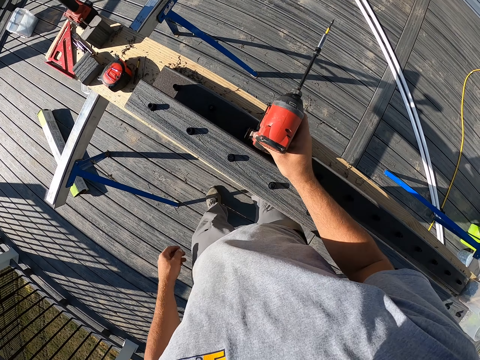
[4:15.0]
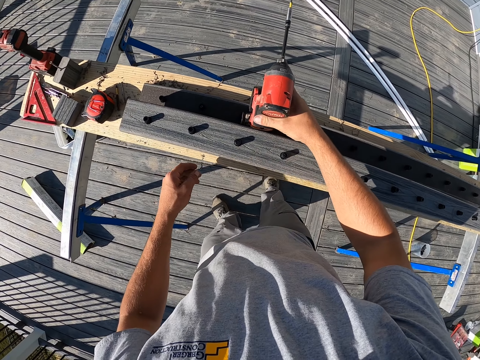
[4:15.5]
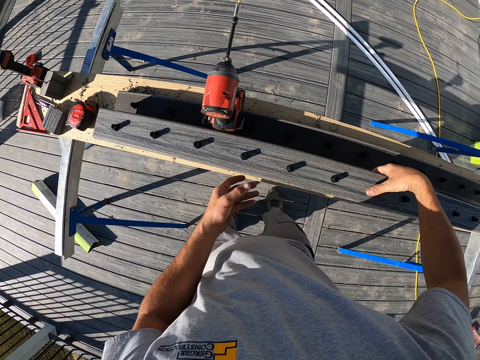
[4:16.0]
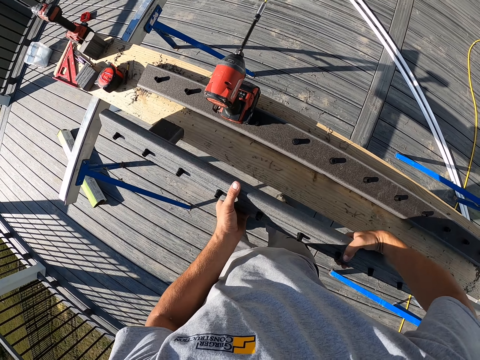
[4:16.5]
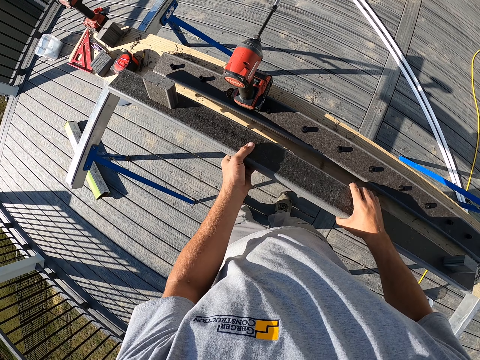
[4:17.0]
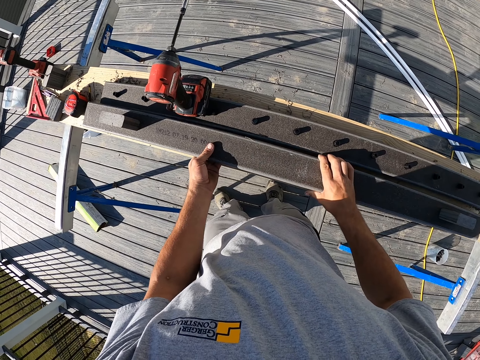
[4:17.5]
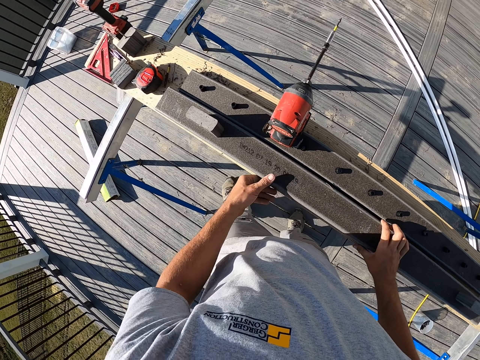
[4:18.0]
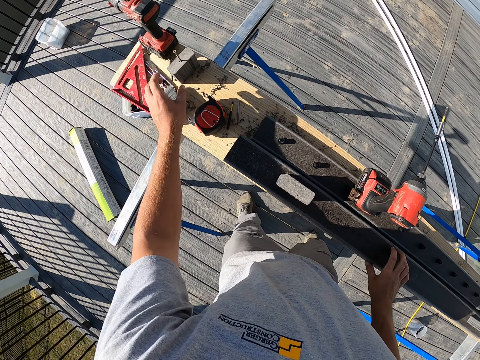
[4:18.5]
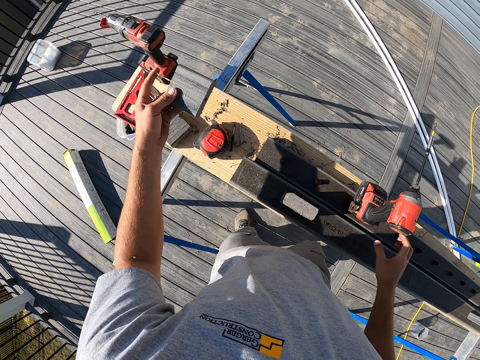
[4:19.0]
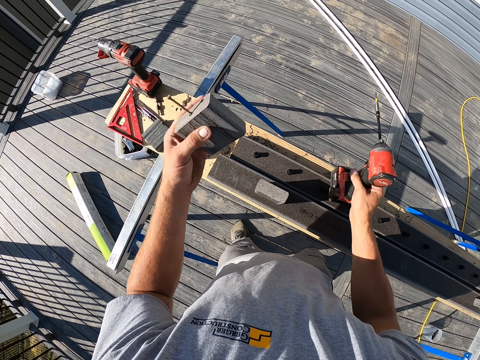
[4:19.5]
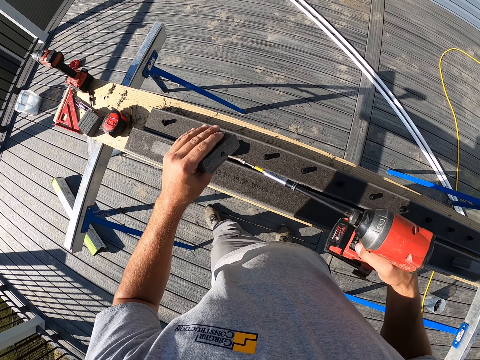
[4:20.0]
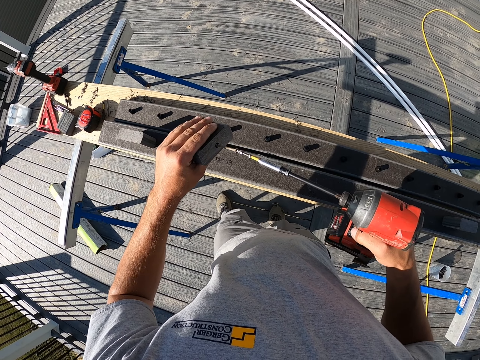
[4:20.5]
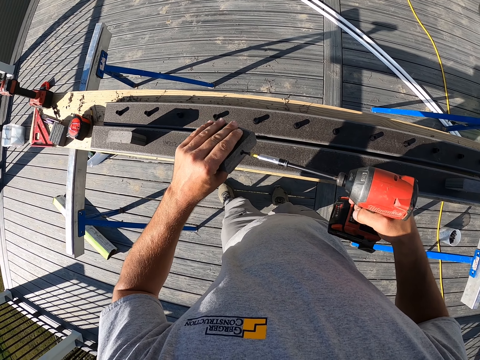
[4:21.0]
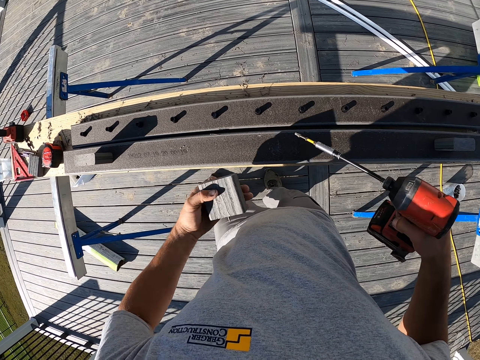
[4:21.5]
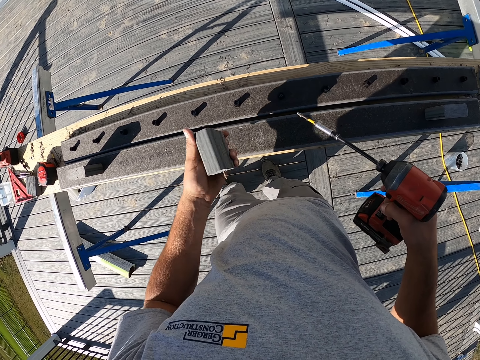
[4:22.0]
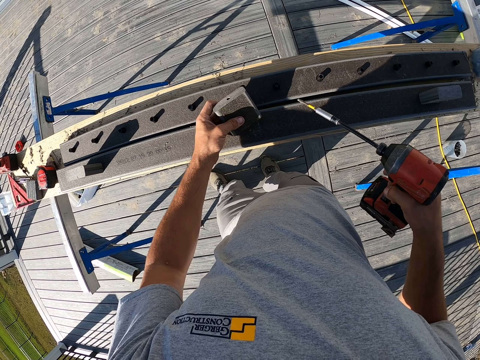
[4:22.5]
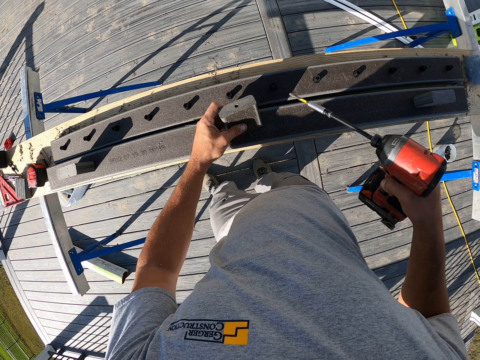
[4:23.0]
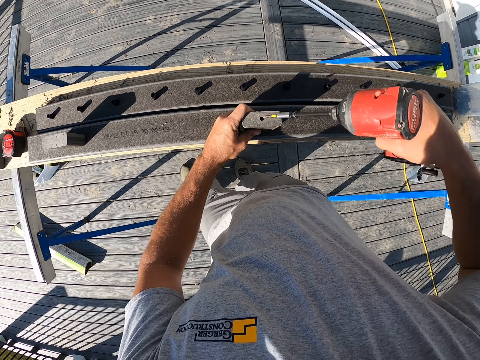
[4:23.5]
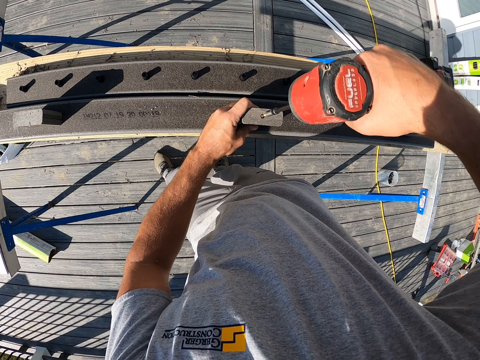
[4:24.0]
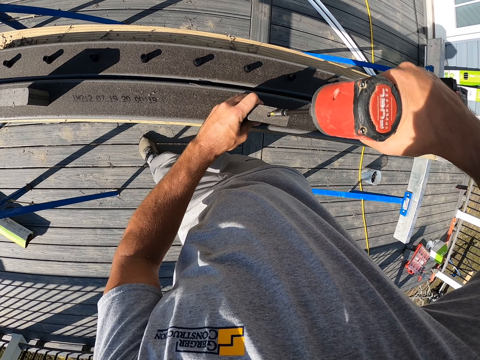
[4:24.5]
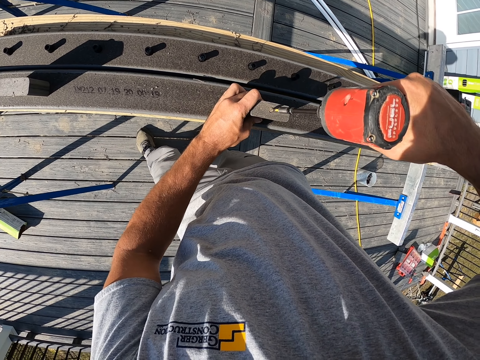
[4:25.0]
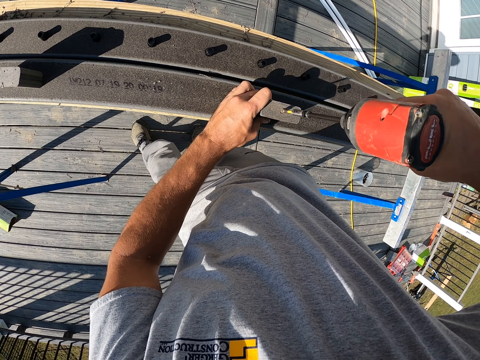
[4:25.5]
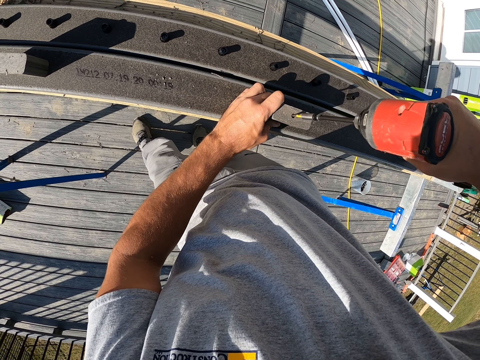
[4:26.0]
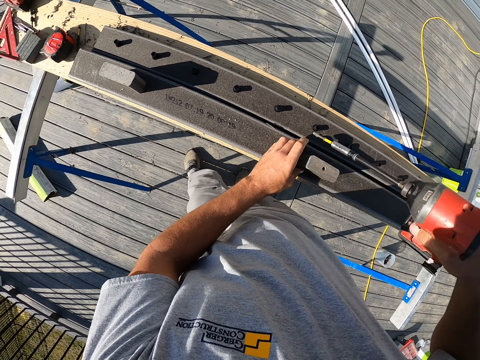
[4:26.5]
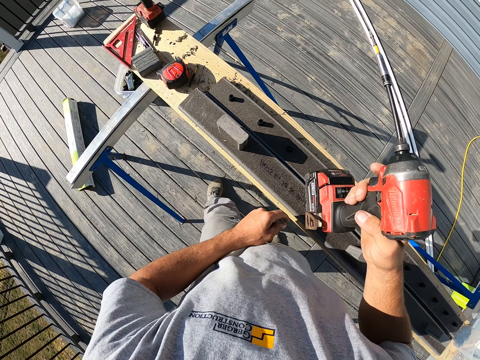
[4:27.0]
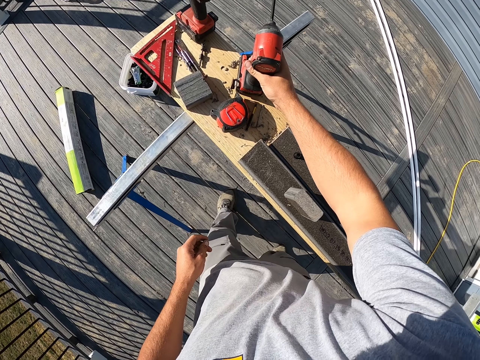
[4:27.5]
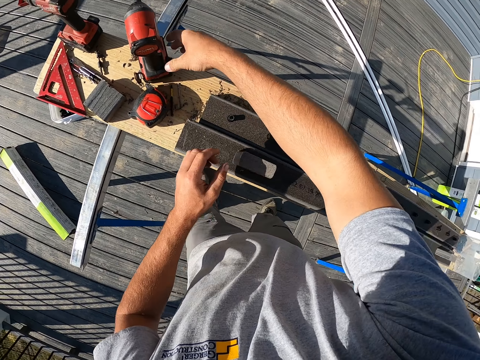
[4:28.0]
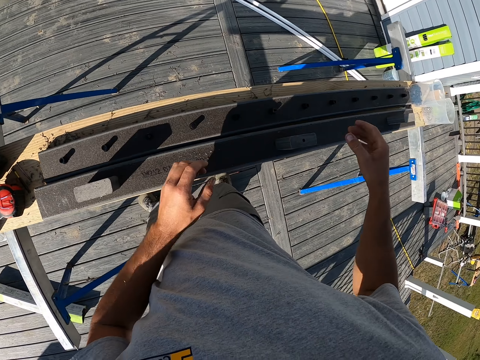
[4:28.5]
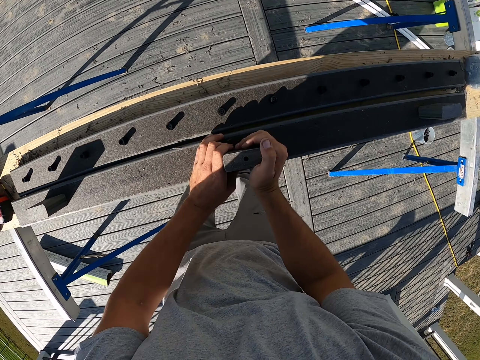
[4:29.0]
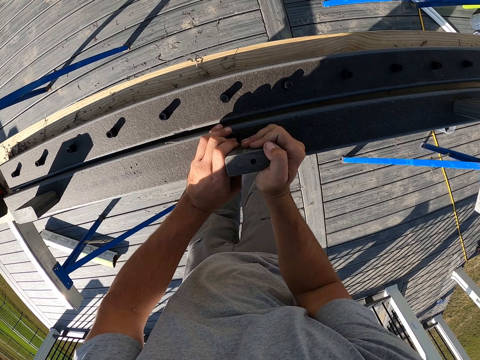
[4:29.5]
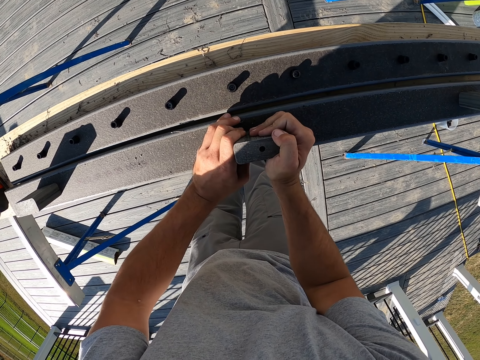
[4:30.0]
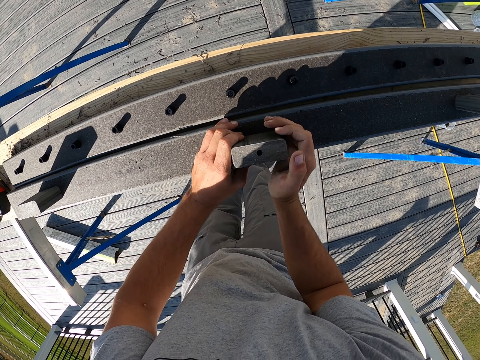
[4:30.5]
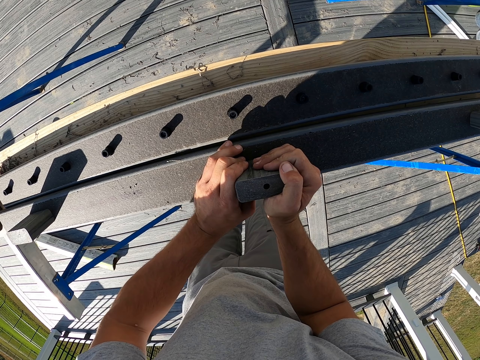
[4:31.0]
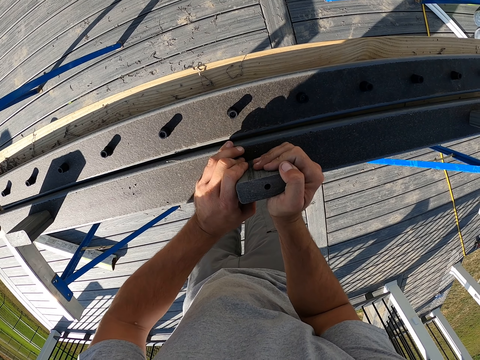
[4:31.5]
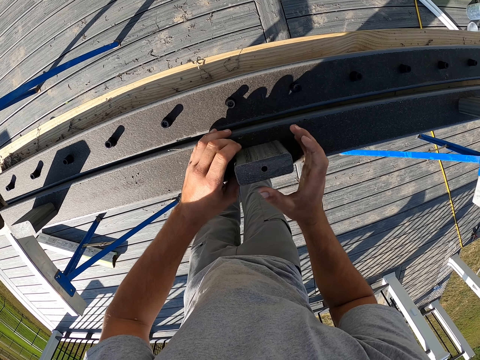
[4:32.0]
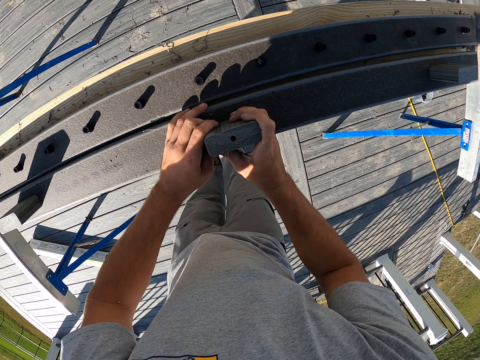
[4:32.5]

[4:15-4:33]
The camera wearer puts the drill on the wood. They turn the wood. They pick a piece of small wood. They drill a nail in the small wood. They place the small wood at the center of the big wood. They drill the nail inside the big wood. They place the drill on the wooden top. They adjust the small woods and touch the pieces of wood.

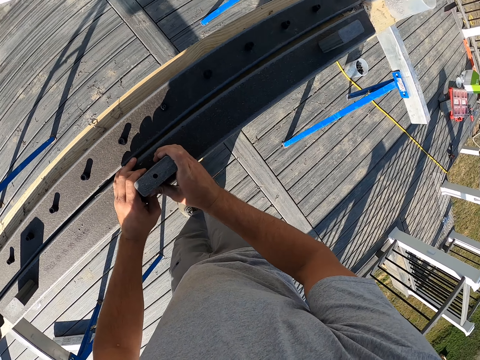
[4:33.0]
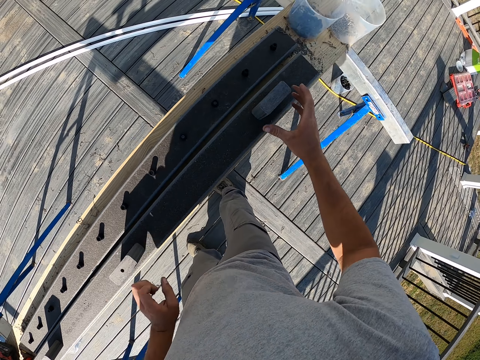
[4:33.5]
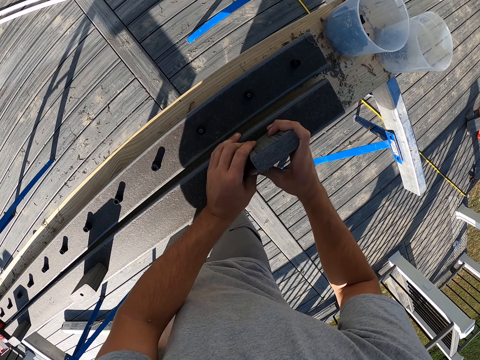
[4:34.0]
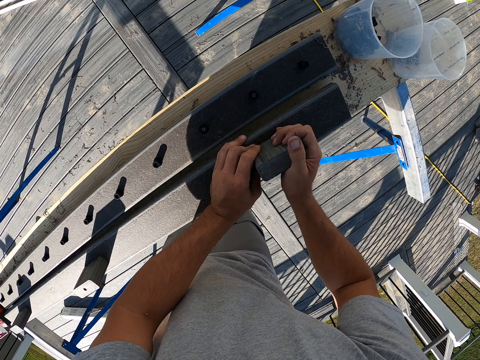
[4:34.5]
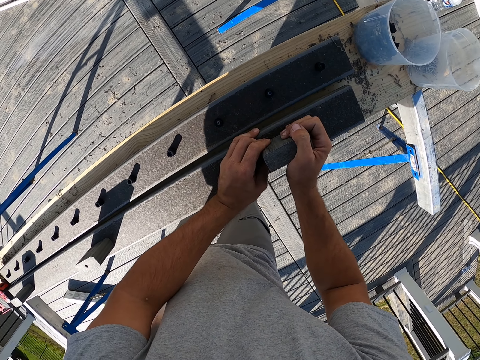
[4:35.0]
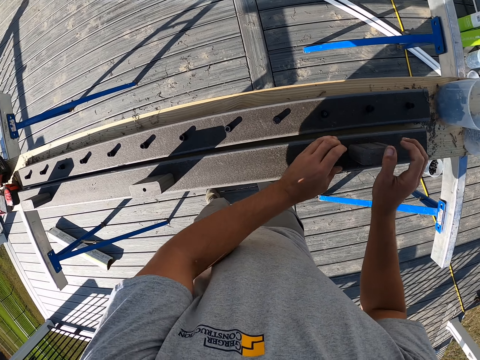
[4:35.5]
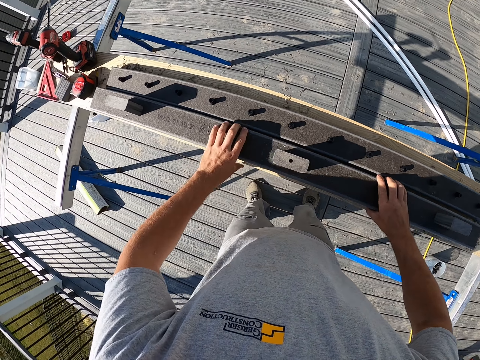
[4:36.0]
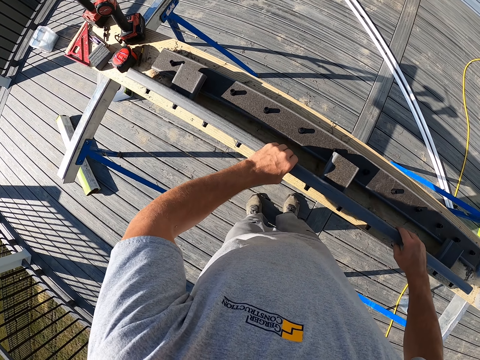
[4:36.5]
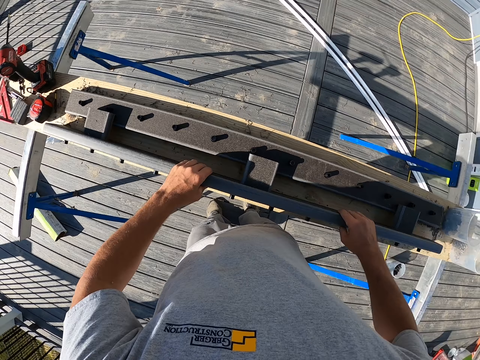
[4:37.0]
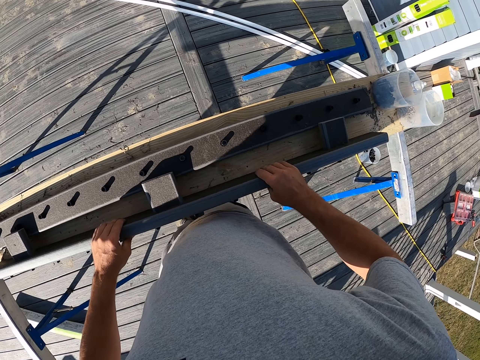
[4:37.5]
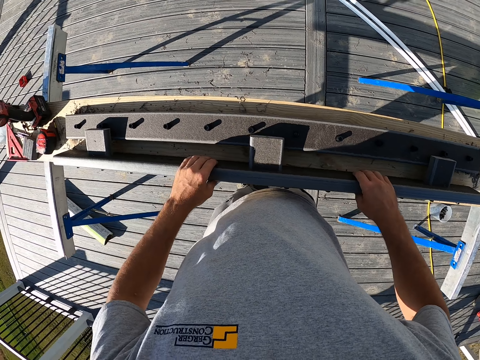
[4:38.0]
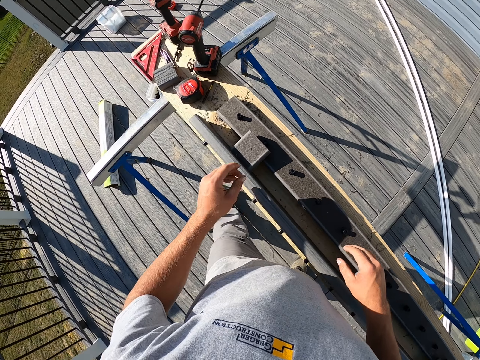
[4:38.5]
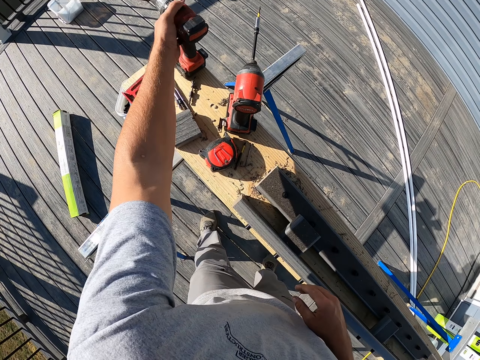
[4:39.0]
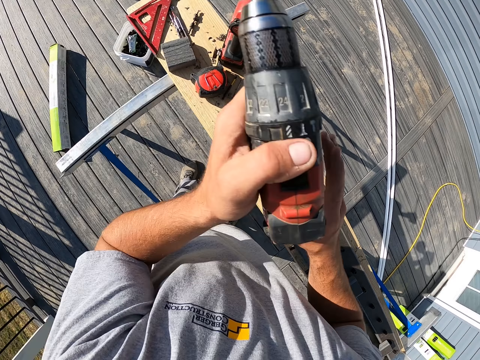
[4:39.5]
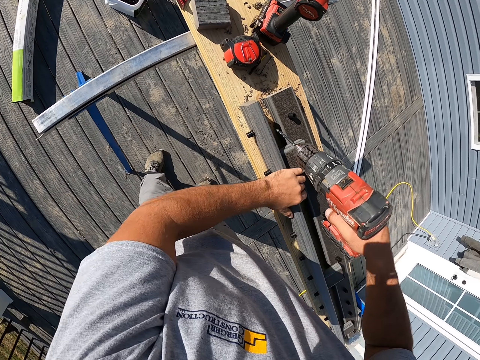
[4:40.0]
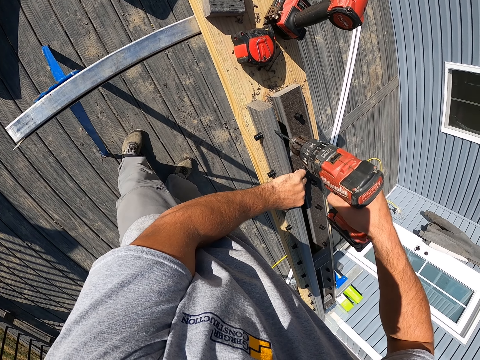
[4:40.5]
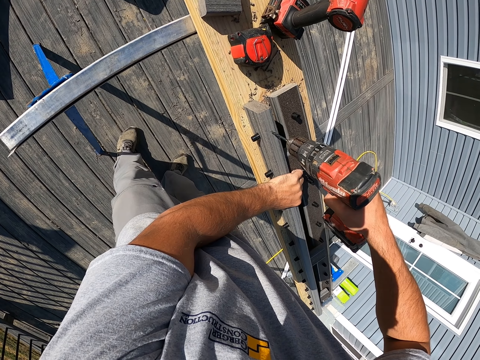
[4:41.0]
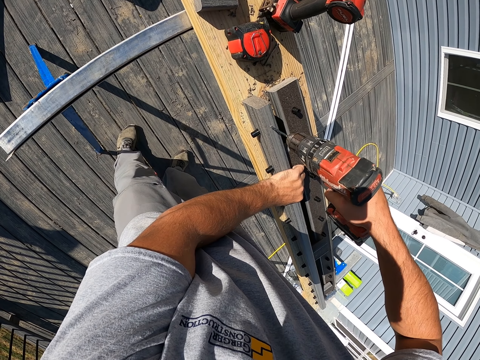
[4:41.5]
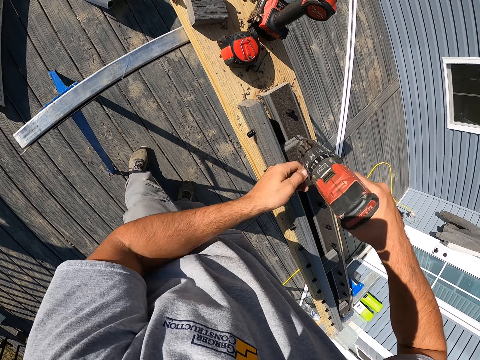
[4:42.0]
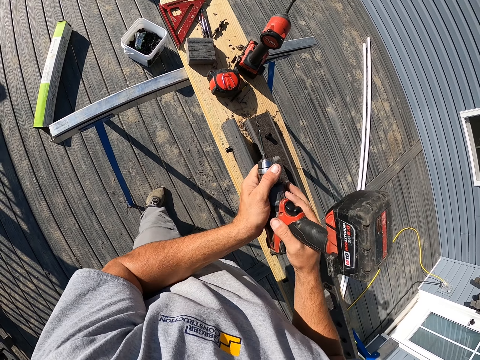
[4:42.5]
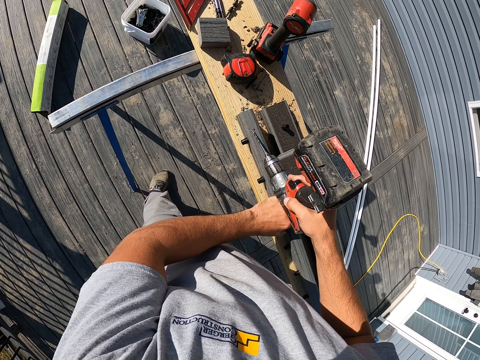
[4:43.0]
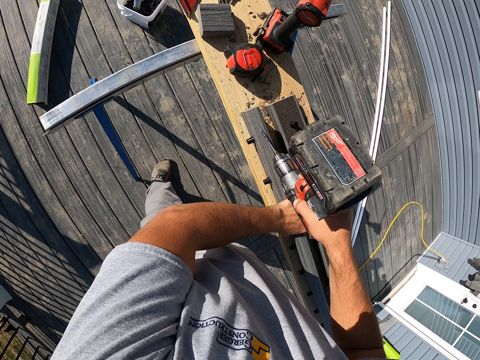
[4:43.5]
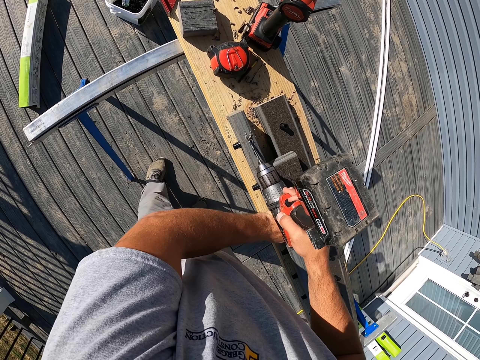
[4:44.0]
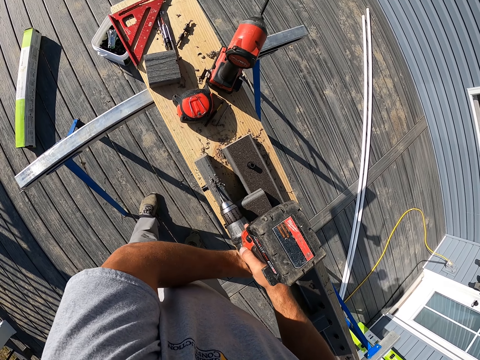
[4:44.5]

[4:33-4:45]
The camera wearer turns the big wood. They pick the drill from the wooden top. They drill holes in the wood.
